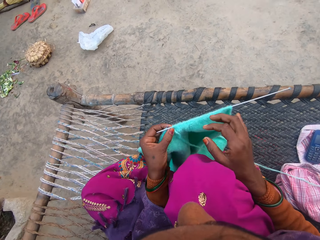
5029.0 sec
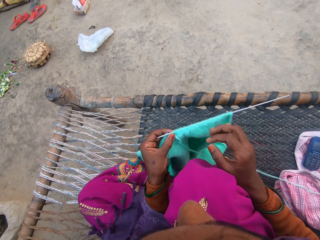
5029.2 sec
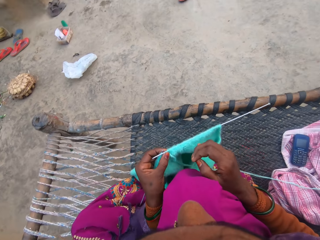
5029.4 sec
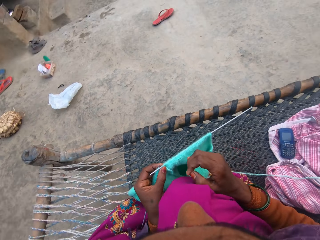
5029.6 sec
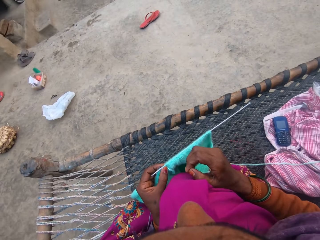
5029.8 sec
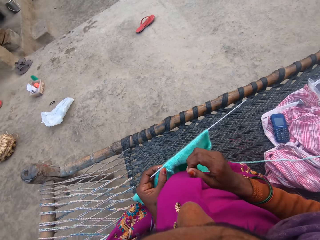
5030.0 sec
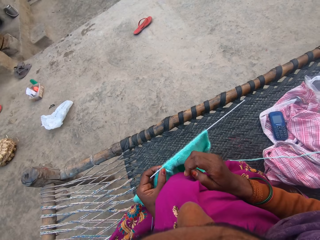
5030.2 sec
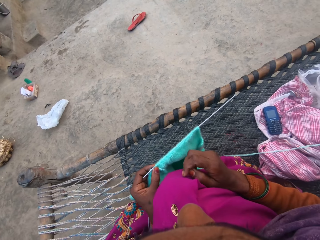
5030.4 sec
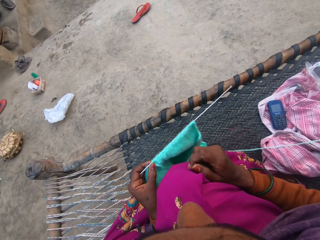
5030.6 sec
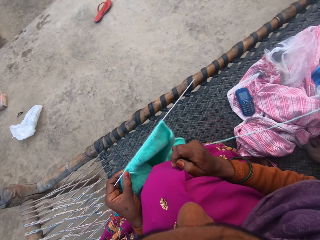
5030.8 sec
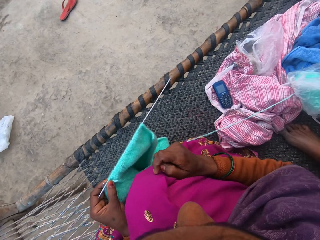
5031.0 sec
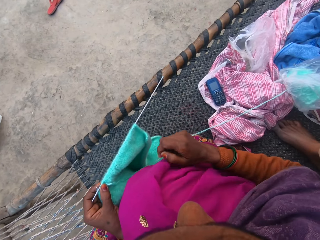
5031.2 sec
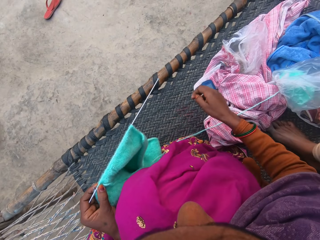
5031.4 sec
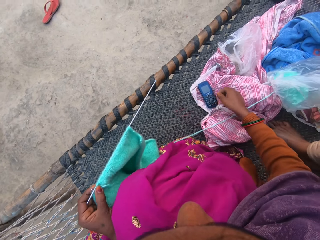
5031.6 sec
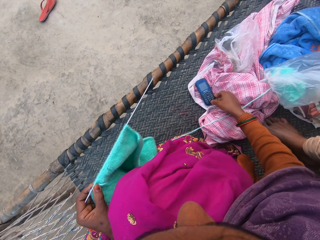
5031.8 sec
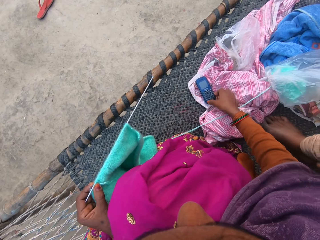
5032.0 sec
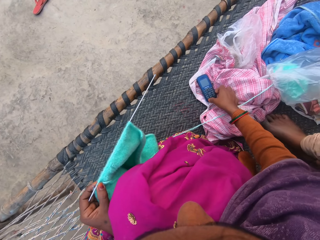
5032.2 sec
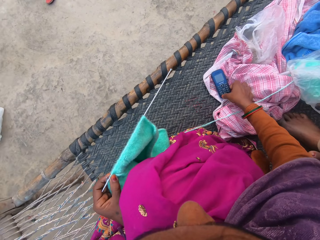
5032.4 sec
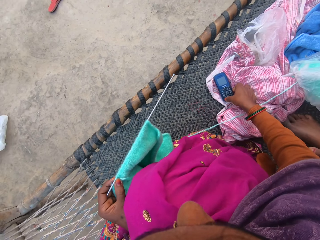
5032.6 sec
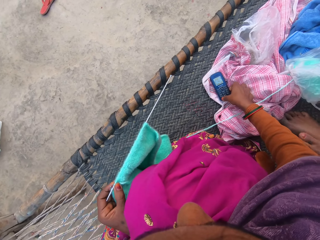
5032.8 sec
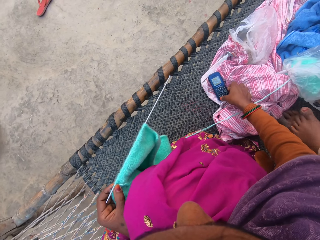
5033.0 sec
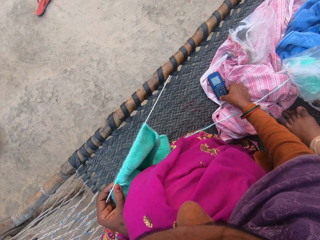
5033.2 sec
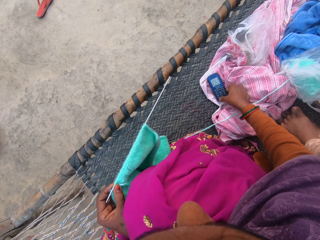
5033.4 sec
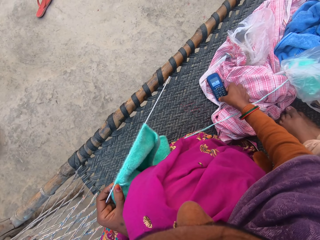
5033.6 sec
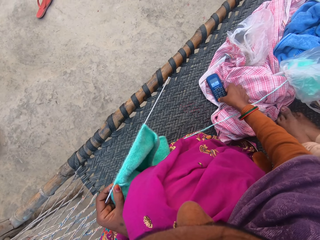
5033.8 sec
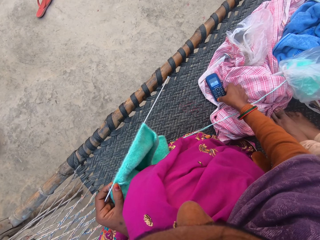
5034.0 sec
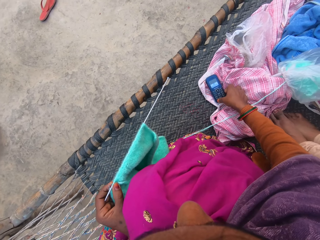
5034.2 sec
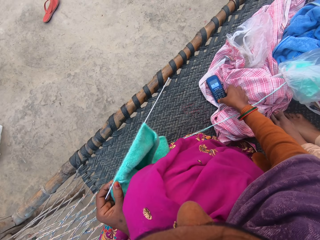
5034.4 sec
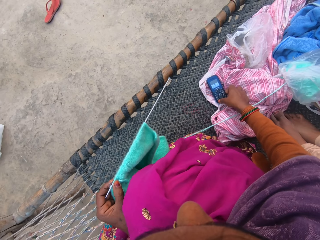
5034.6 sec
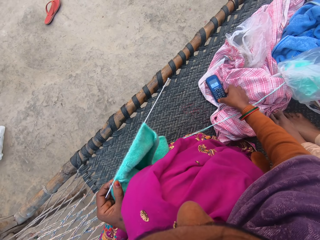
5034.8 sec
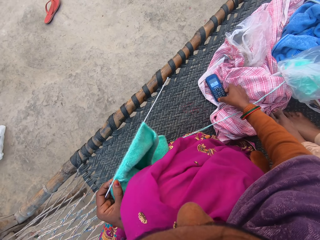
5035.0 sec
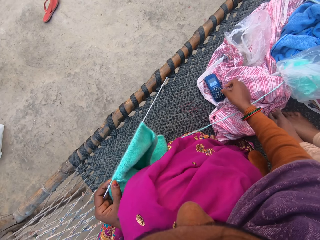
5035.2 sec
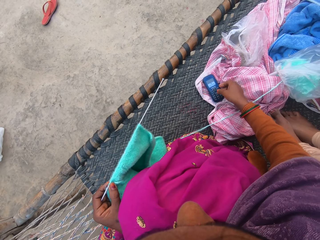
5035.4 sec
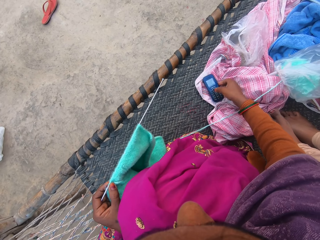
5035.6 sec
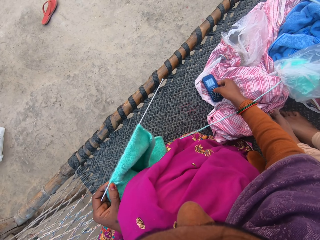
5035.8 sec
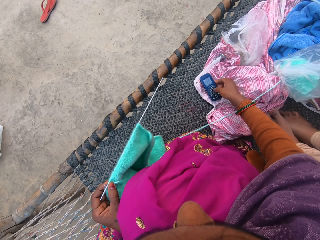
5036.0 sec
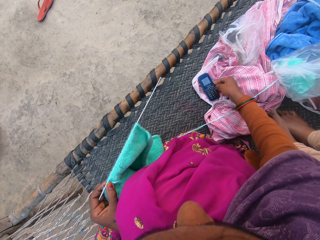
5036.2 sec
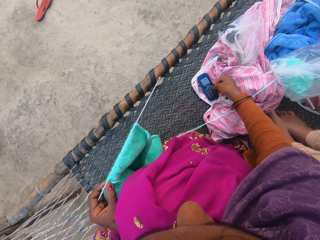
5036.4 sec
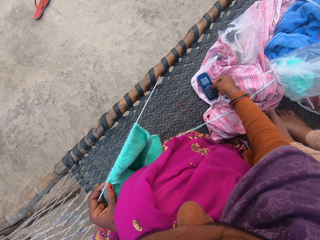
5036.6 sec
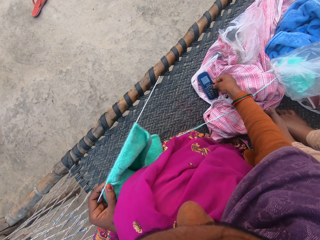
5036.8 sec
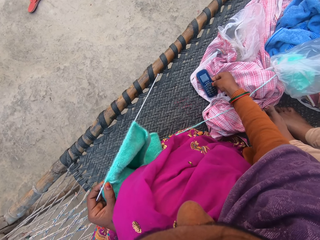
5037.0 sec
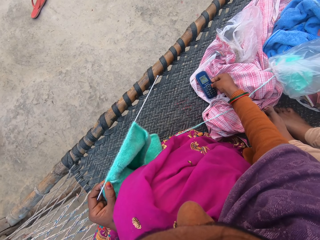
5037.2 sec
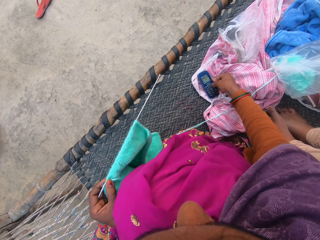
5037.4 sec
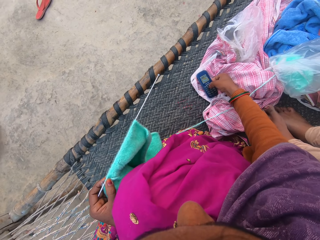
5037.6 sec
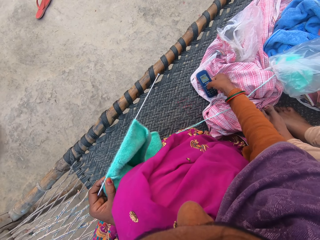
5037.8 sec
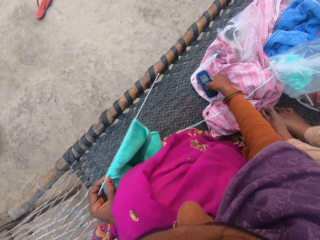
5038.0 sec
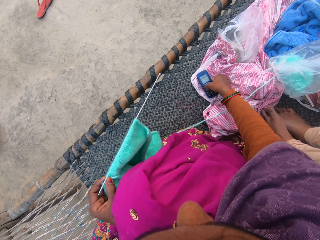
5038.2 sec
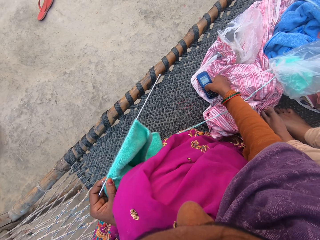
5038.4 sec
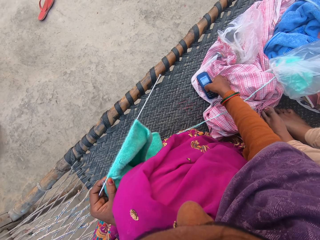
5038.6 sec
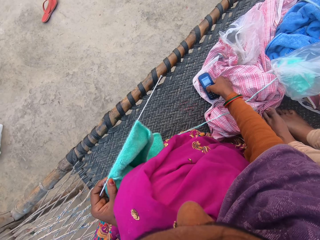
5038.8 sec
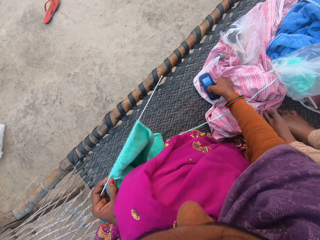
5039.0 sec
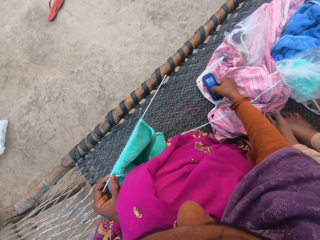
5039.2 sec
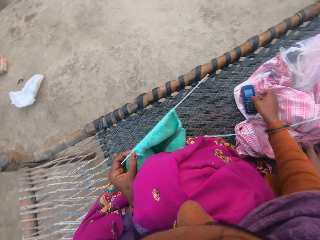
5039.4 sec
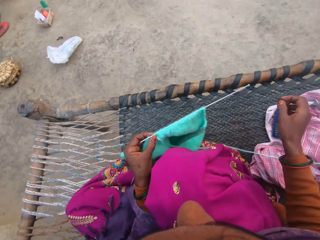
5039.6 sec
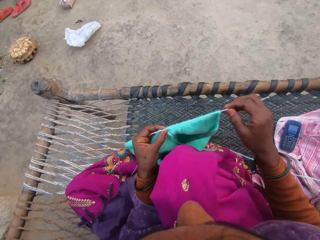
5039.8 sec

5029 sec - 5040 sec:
A woman talks to the camera wearer. The camera wearer operates the phone on the woven charpoy bench with her hand. She talks to the woman.

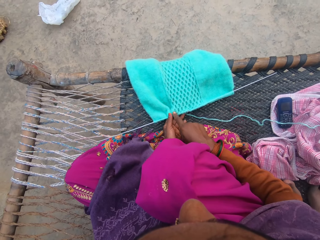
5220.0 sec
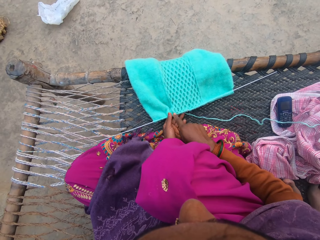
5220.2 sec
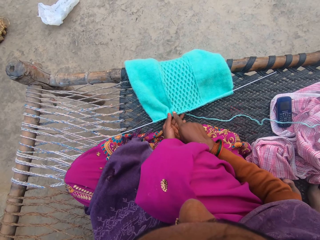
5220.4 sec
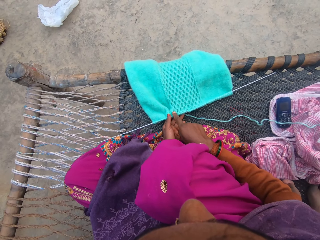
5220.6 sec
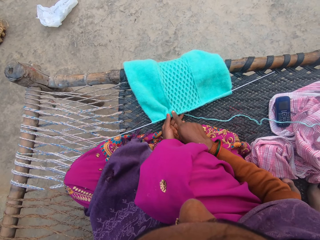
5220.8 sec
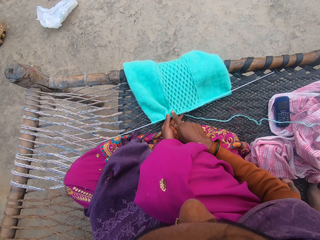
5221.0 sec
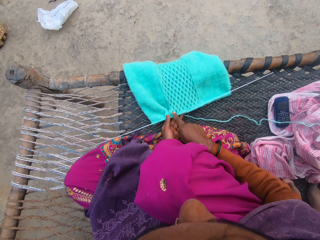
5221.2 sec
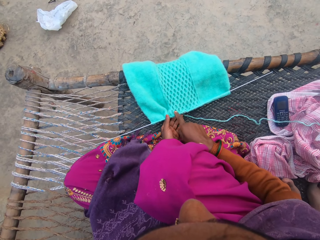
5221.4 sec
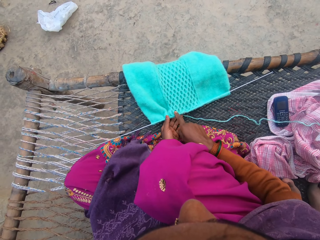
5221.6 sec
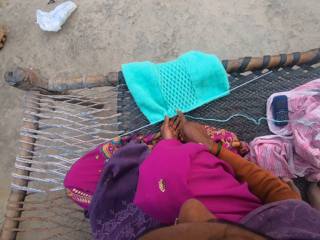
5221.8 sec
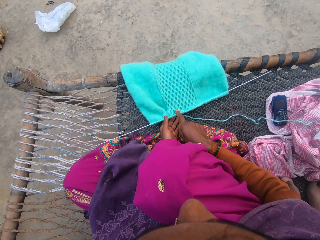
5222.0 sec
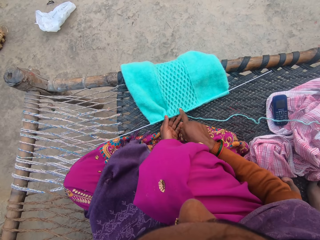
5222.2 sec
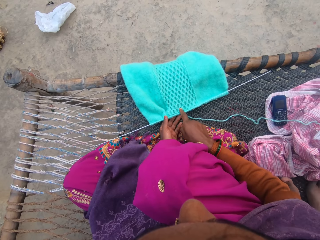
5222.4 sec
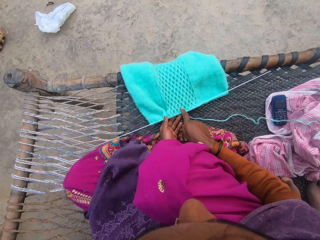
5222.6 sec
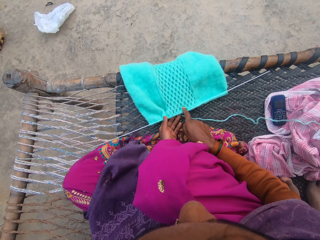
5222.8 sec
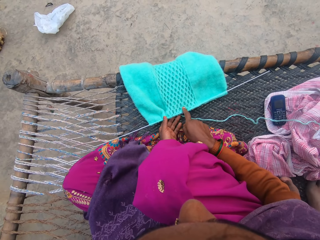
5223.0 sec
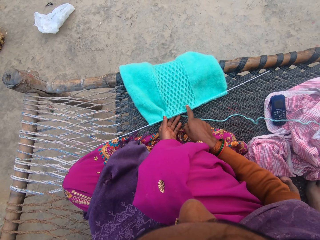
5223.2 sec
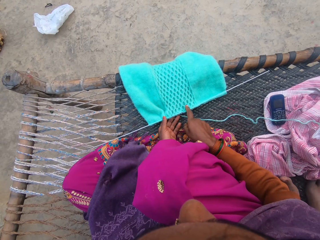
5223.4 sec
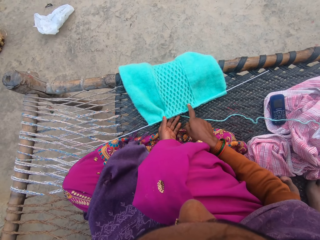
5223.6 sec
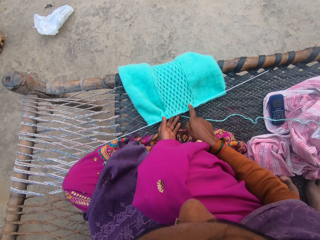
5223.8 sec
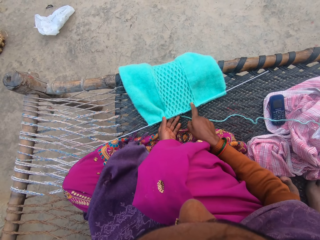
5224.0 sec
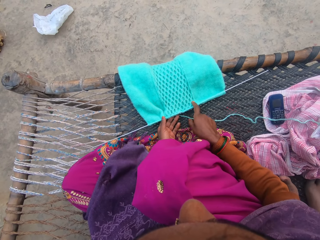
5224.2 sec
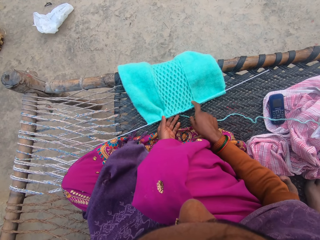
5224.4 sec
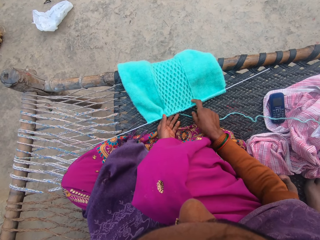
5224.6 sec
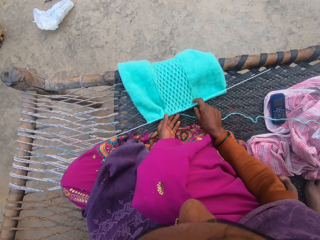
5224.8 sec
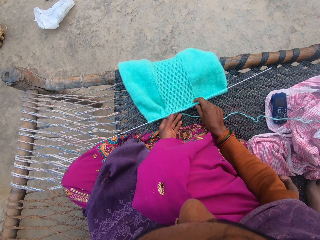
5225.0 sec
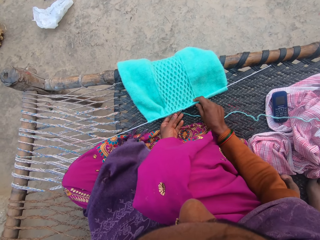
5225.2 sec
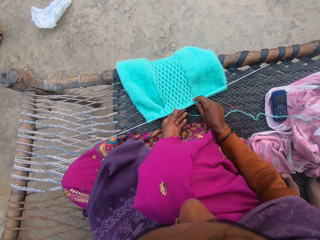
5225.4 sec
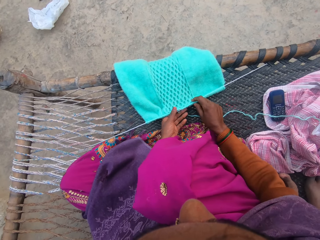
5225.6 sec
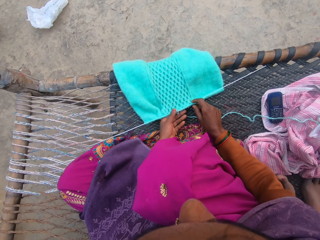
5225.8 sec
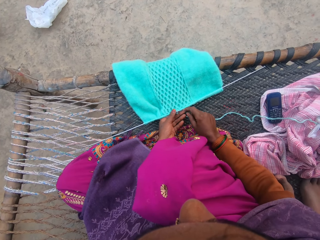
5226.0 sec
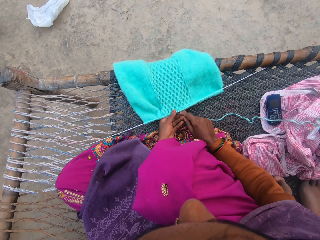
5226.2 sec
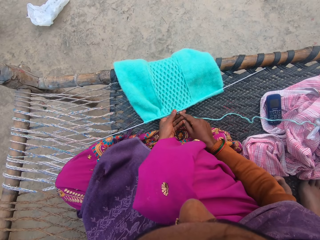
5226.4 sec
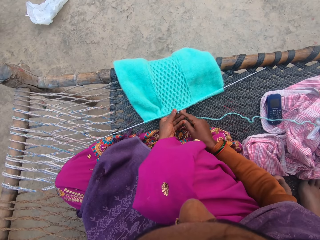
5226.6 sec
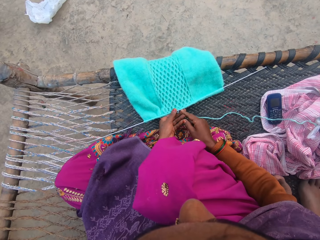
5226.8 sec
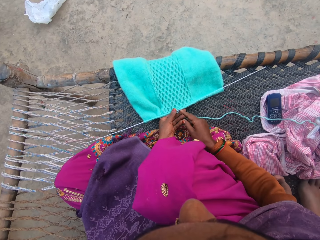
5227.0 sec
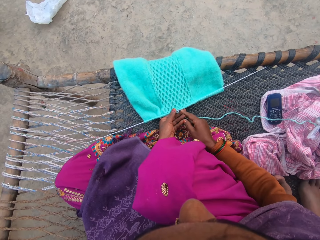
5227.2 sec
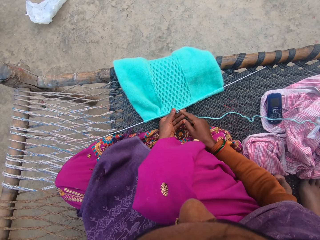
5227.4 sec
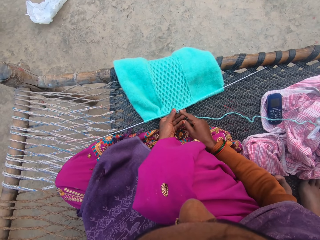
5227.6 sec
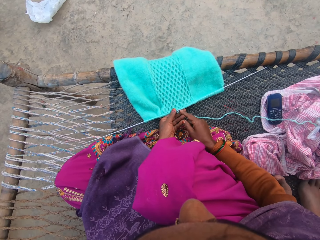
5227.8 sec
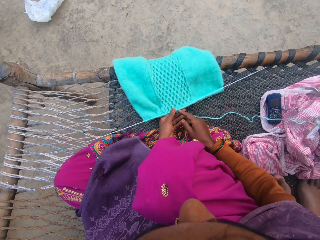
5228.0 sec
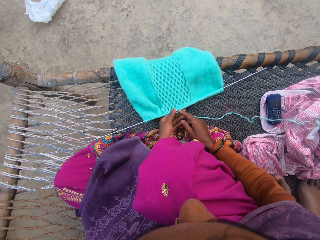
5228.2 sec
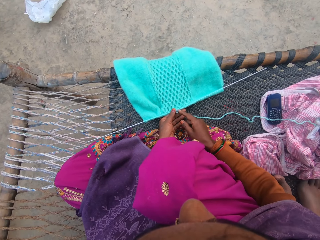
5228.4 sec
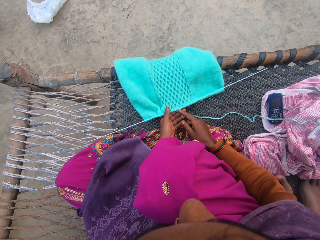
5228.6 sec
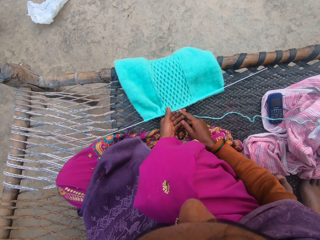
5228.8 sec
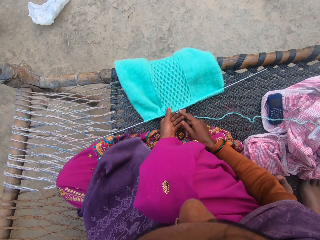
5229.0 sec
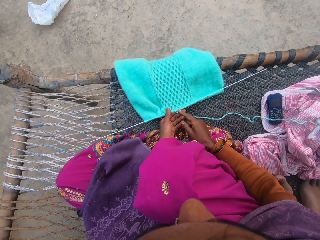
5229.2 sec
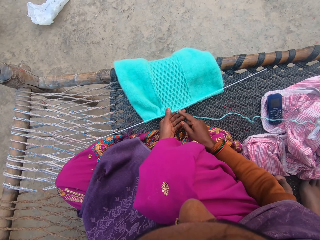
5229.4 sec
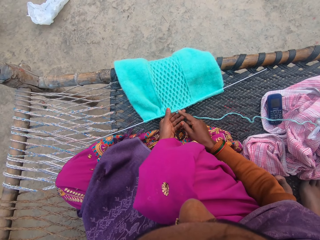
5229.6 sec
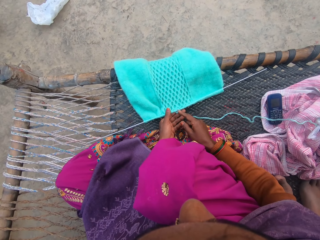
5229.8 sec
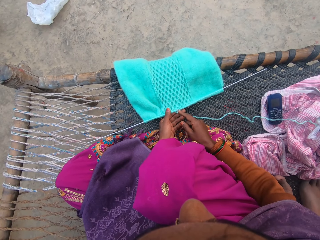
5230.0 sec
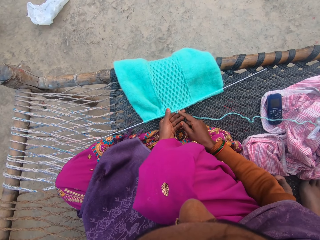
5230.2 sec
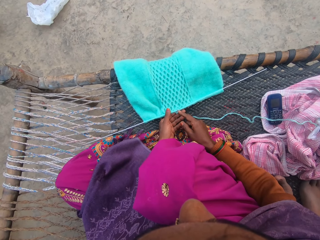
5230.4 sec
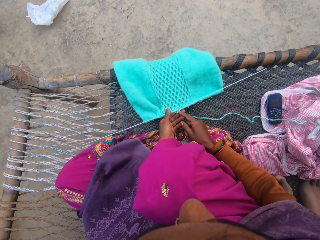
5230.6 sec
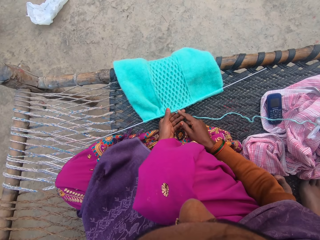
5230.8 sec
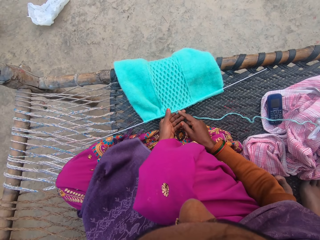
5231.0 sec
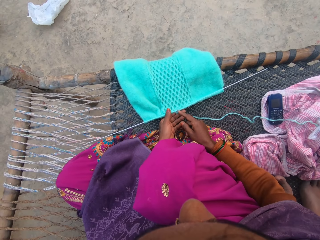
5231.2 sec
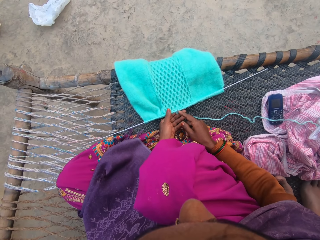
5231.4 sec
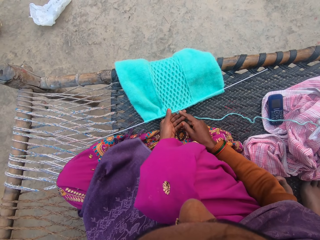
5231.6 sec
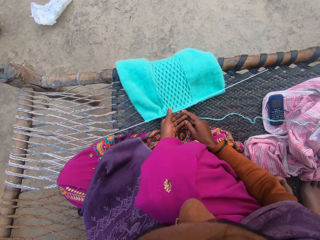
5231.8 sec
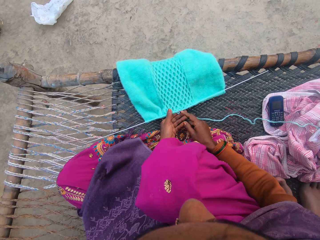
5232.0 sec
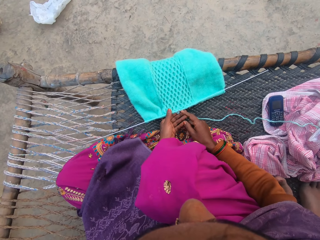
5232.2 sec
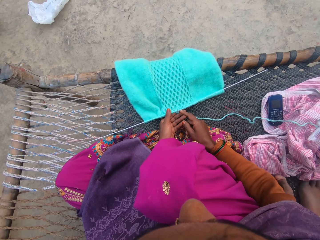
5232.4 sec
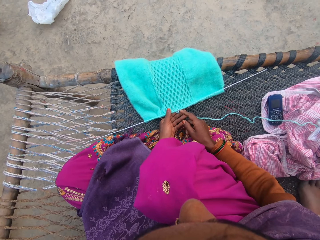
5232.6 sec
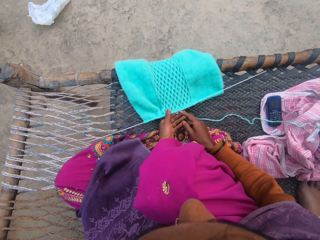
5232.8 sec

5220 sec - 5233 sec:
The camera wearer counts the knots on the fabric. They touch the edges of the knitted fabric. They converse. They look at the fabric. A child converses with the camera wearer. The camera wearer converses.
